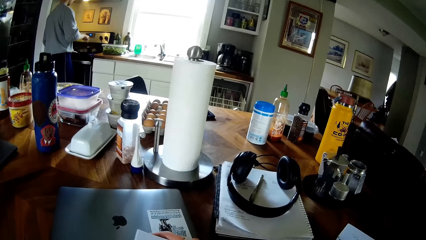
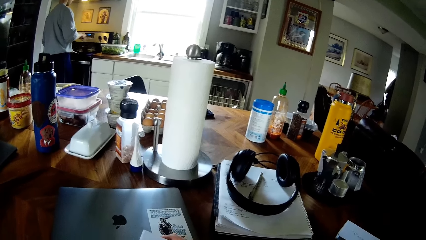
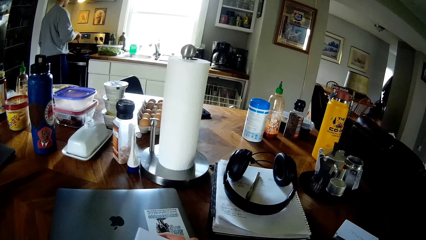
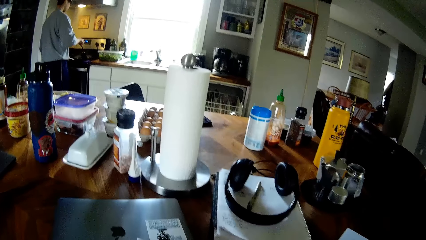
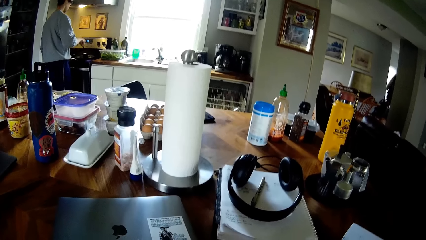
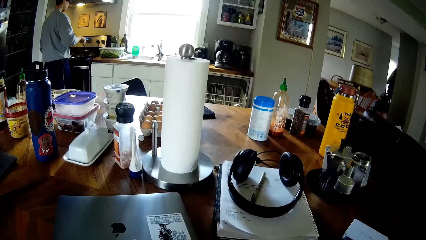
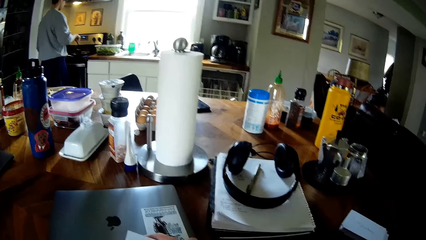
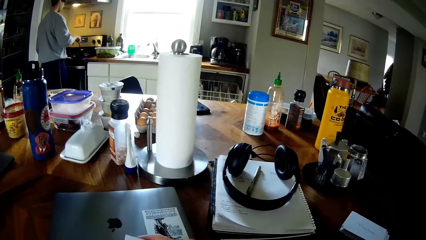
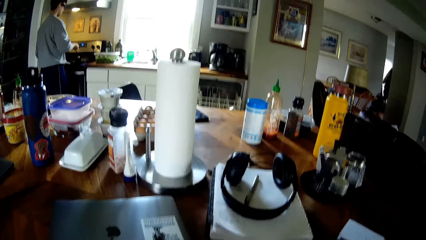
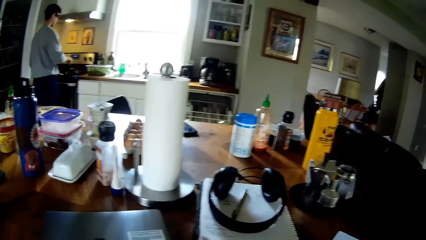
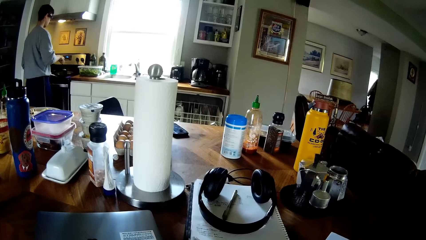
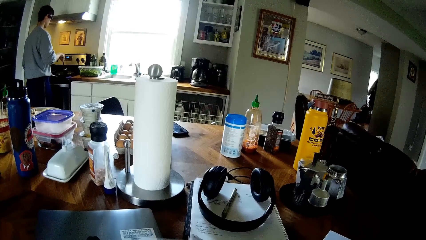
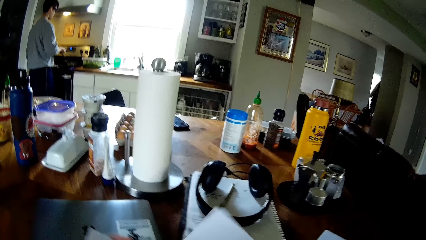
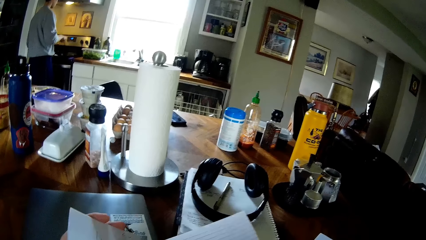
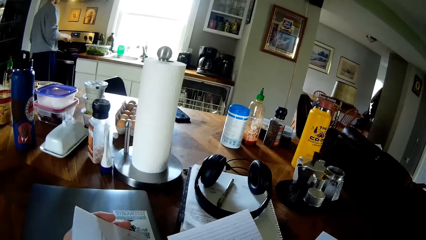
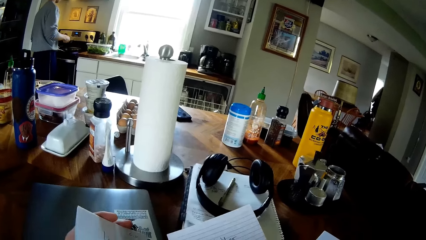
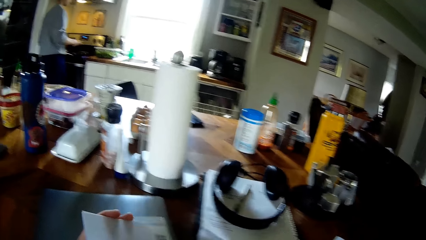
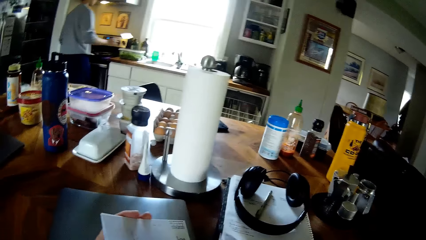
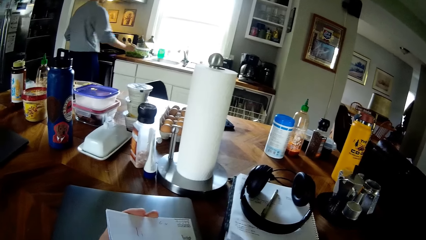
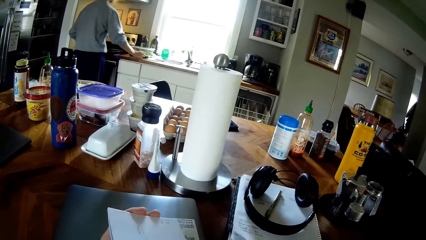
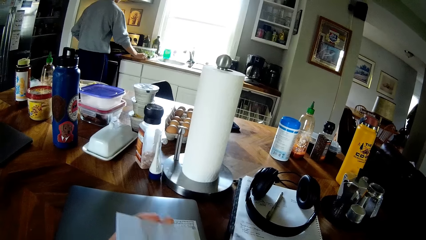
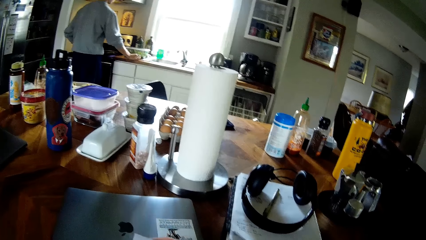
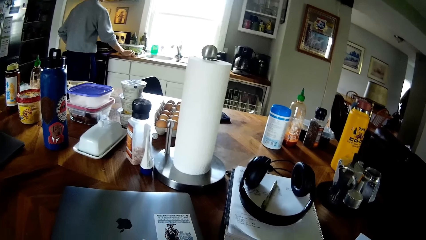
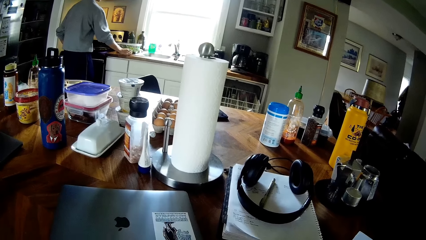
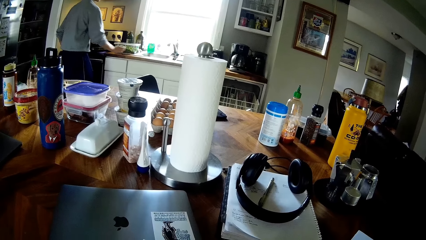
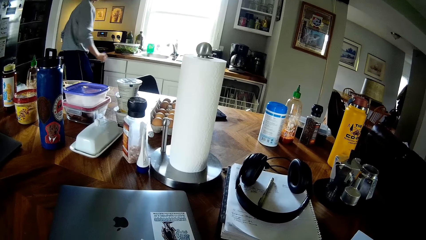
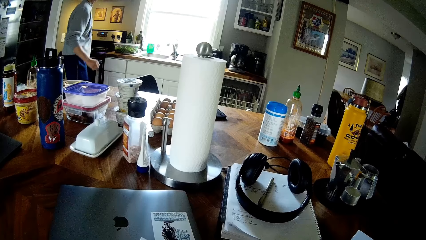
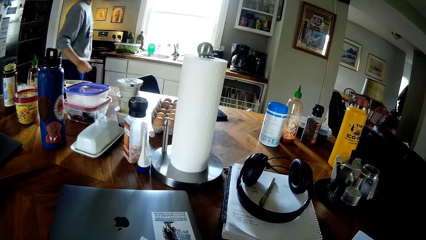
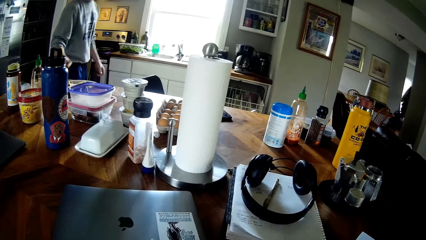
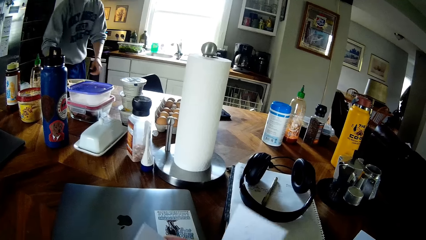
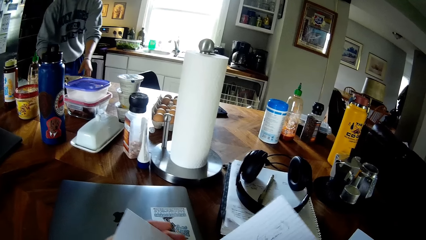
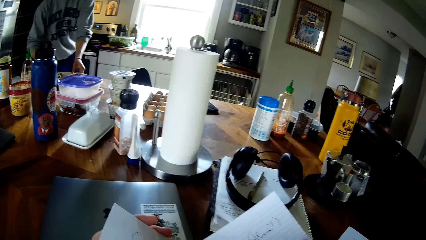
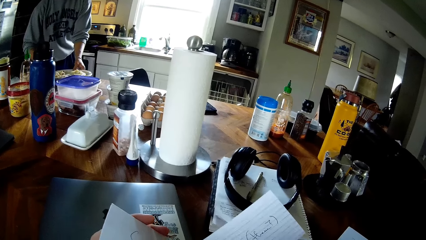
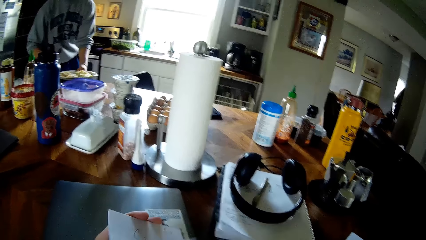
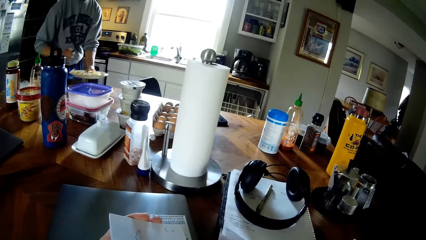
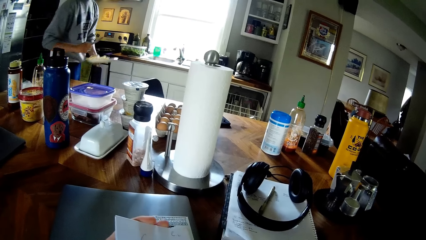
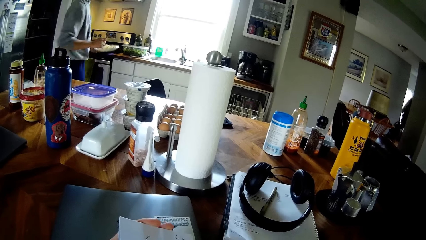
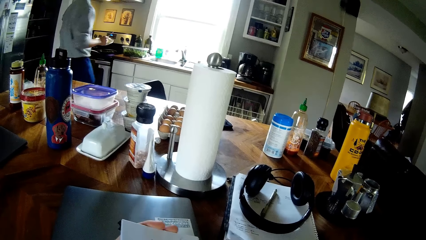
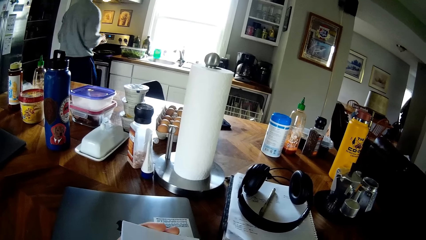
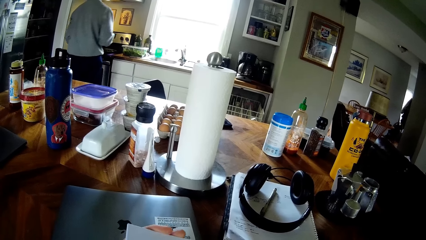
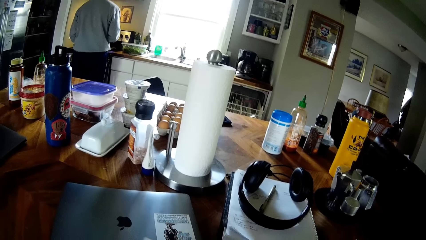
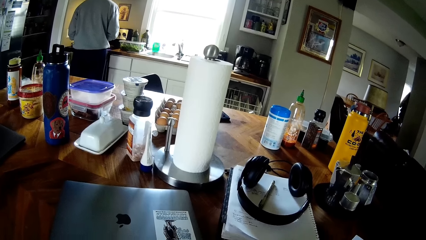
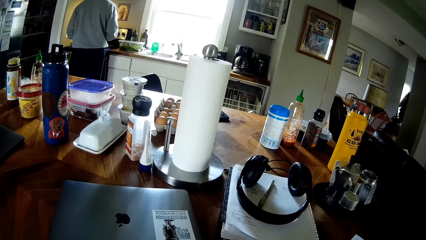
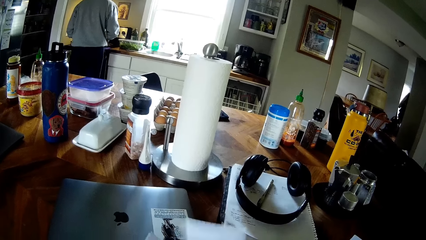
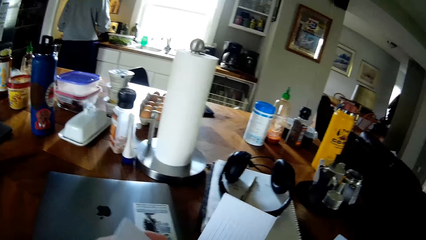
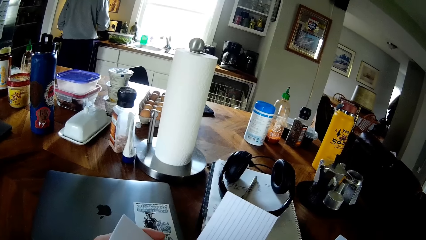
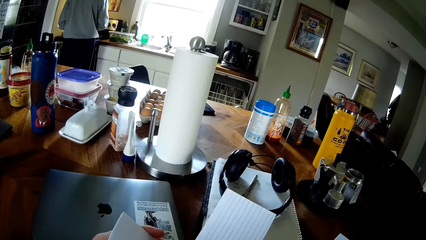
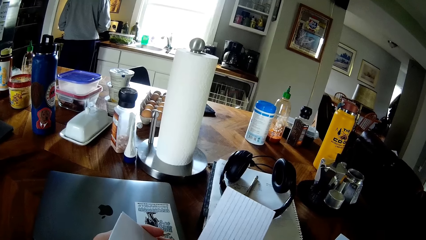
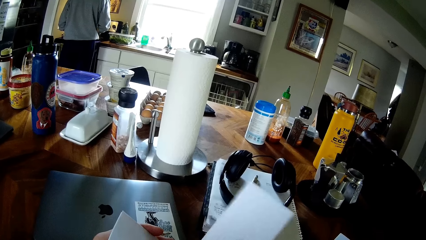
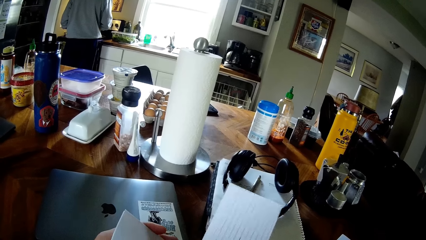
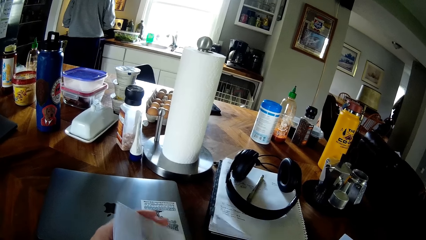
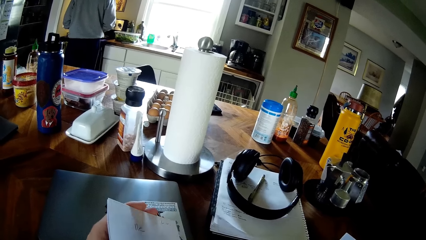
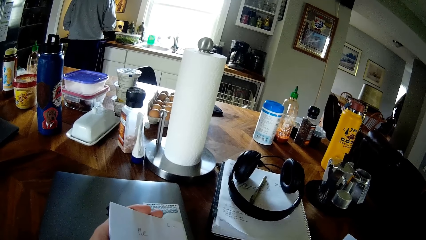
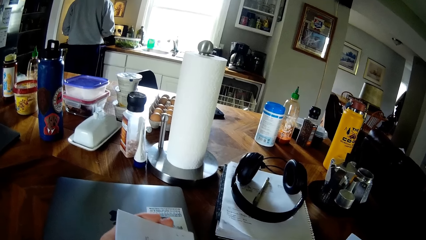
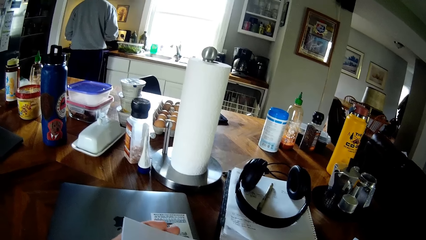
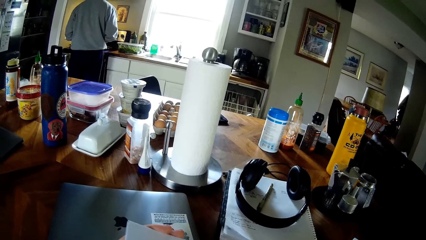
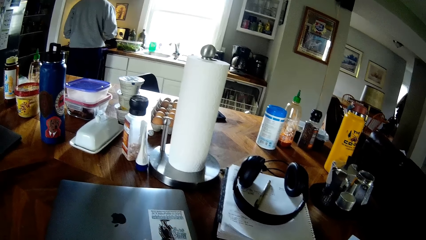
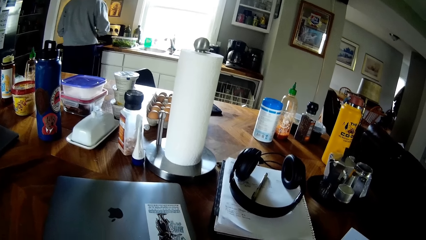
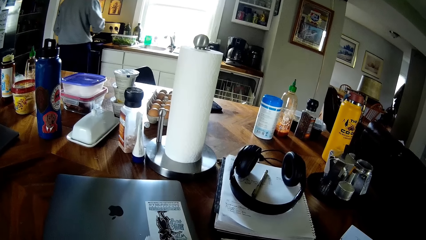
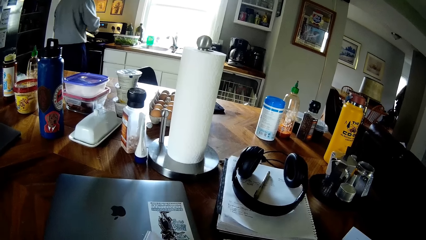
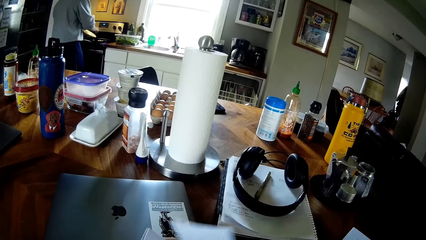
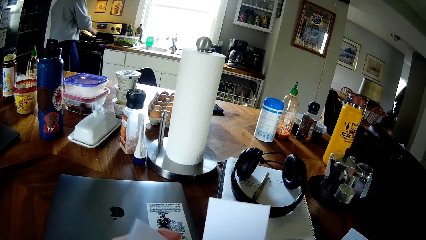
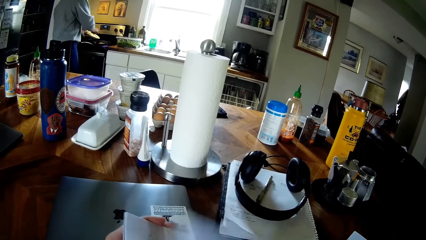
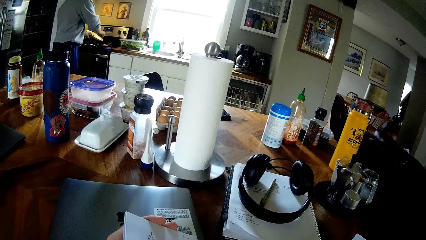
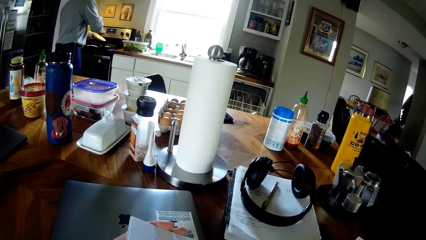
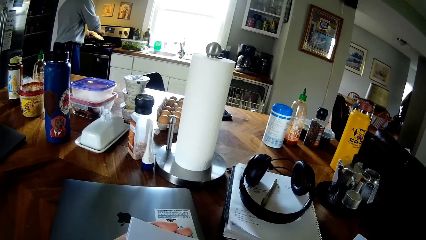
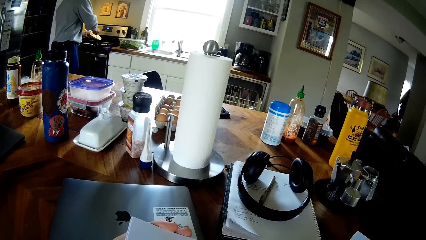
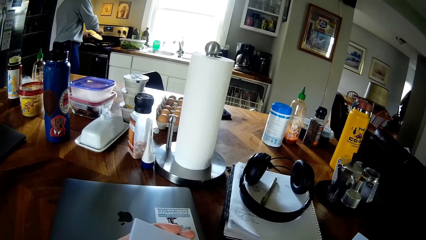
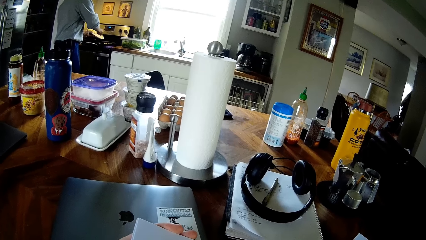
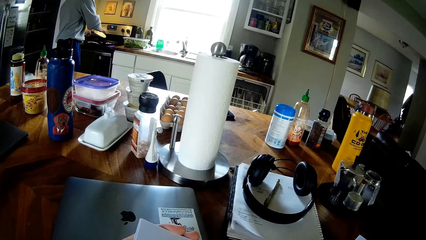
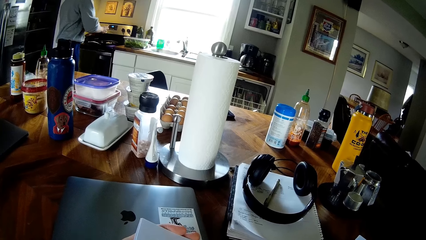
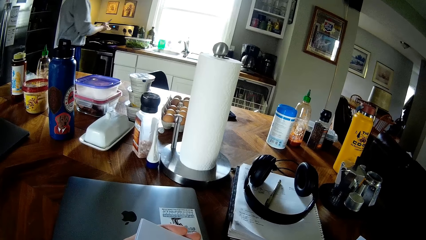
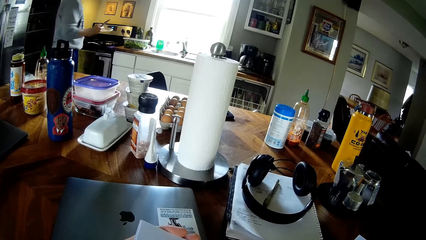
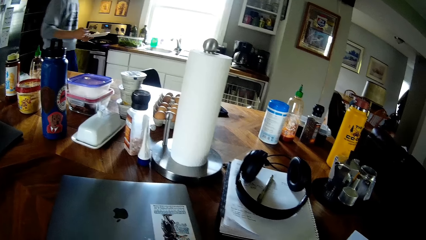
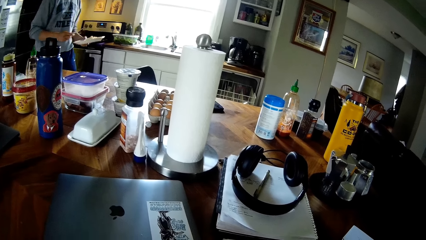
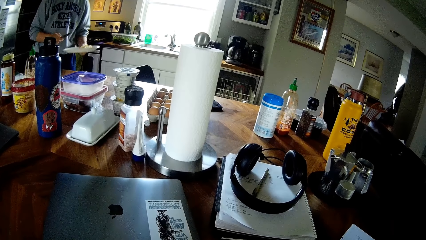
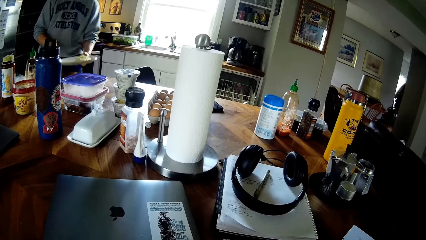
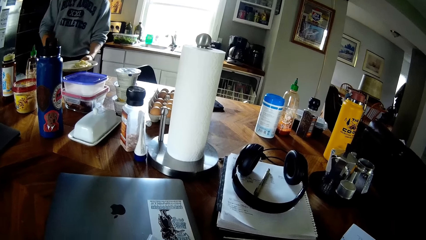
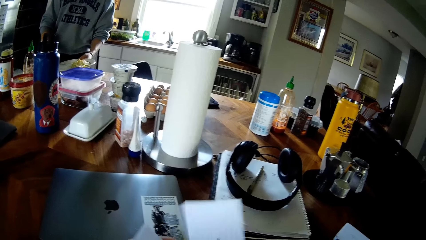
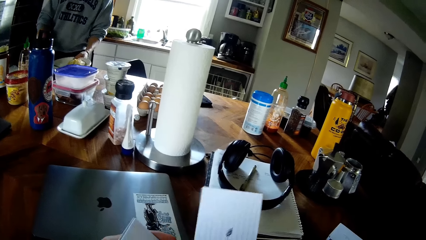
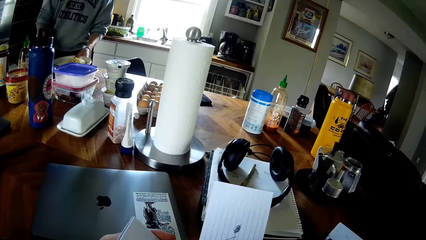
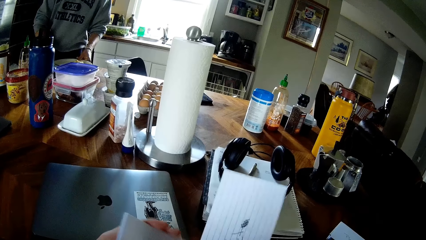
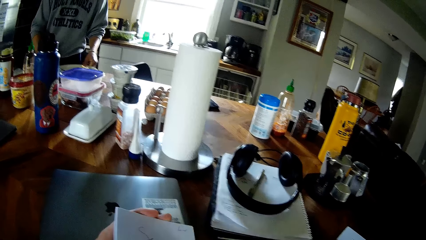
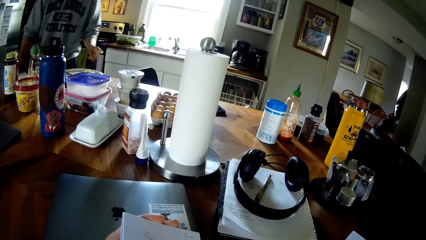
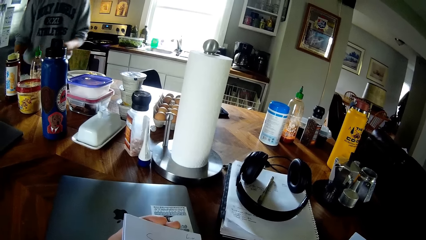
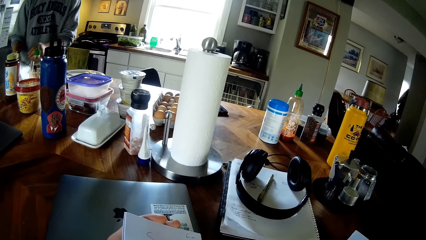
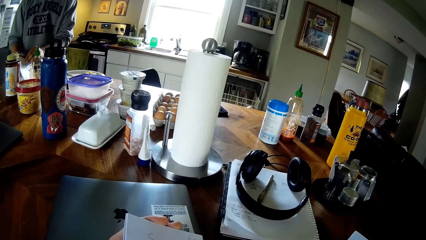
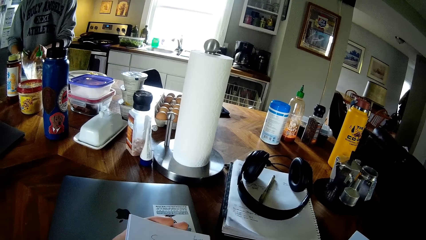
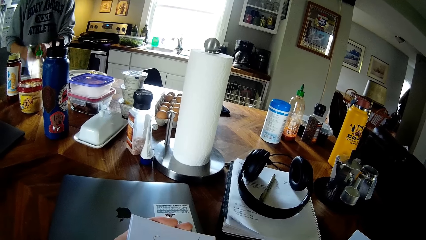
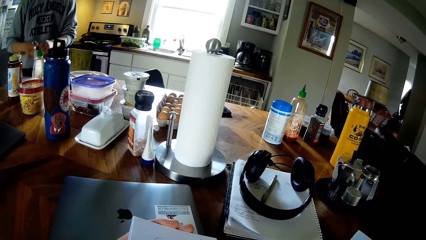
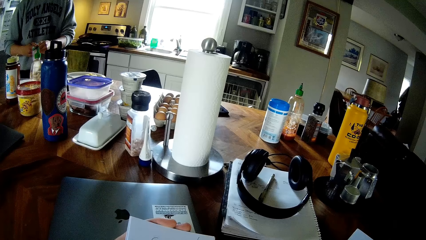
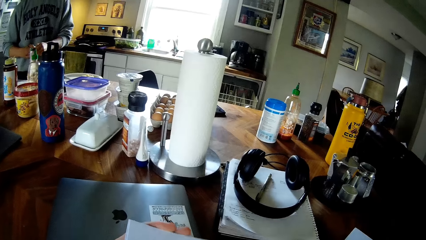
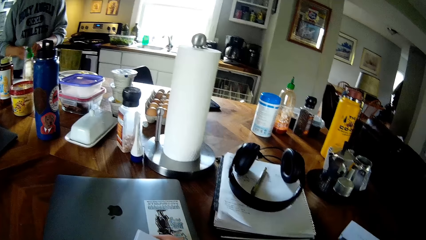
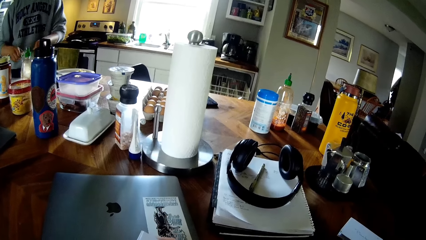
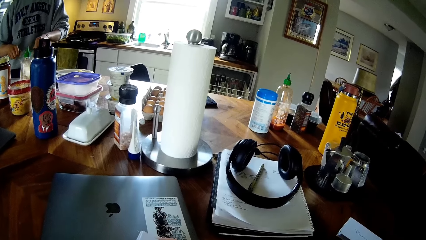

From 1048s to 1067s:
The camera wearer flips a paper with his right hand. A man drops the spatula in his right hand on the countertop. The man walks toward the table. The camera wearer flips the paper with his right hand. The man picks up a plate from the table with his left hand. The camera wearer flips a paper with his right hand. He reads from the paper. The man pours the contents of the plate into the pan with the spatula in his right hand. The camera wearer flips a paper with his right hand. The man walks toward the table. The camera wearer flips a paper with his right hand. The man drops the spatula in his right hand on the plate. The man converses with another man. The first man drops the plate on the table. The first man lifts a bag from the table with his hands. The camera wearer reads from the paper. The first man opens the bag in his hands.
